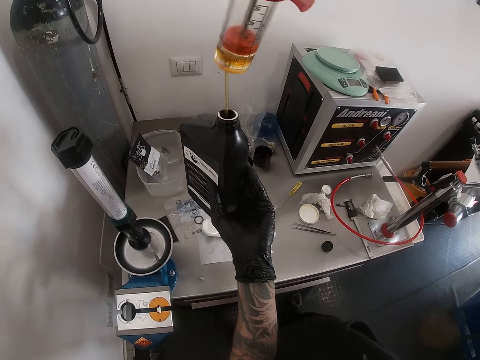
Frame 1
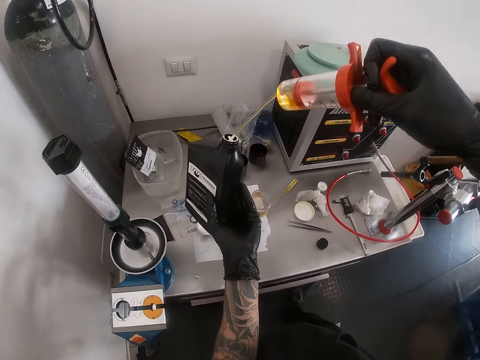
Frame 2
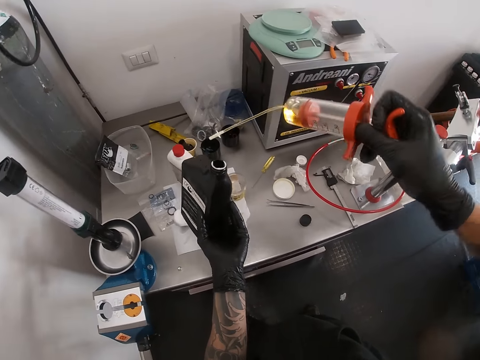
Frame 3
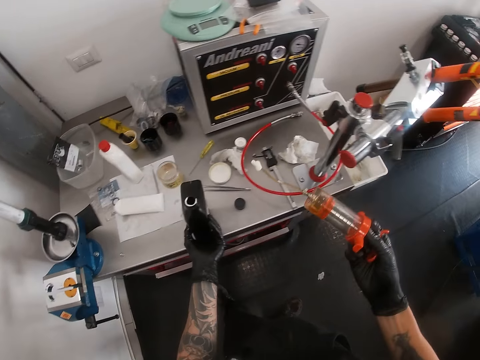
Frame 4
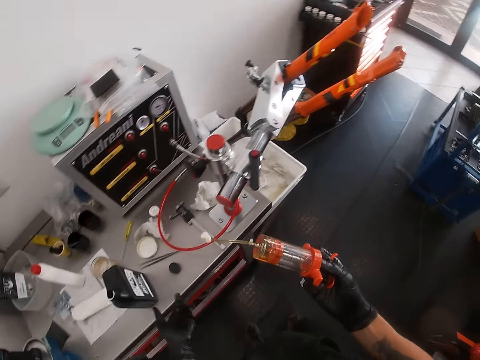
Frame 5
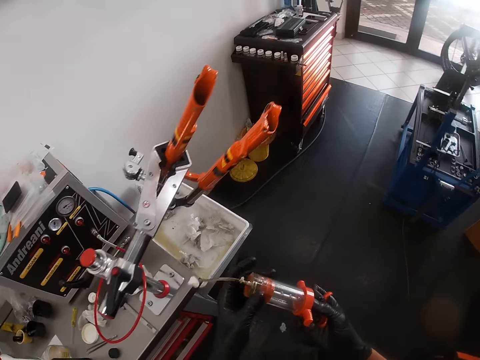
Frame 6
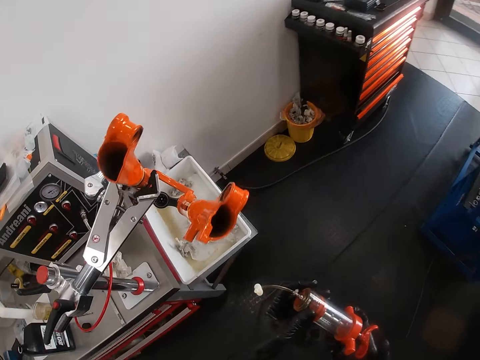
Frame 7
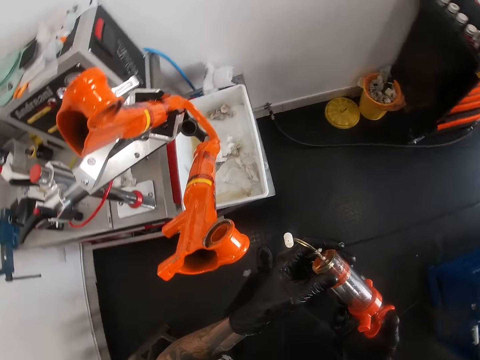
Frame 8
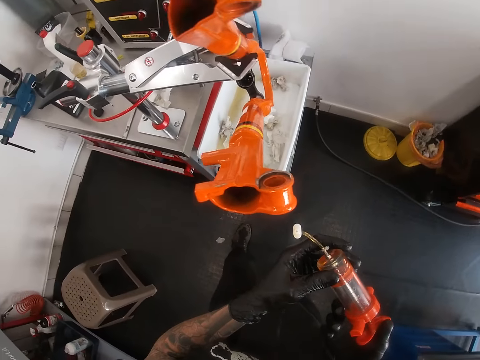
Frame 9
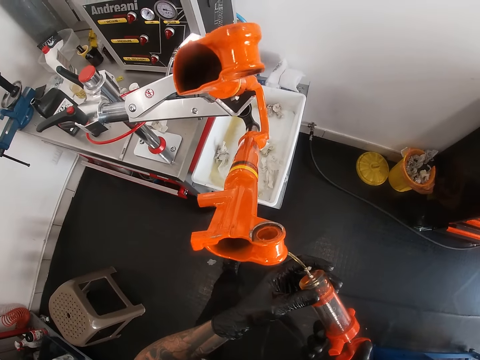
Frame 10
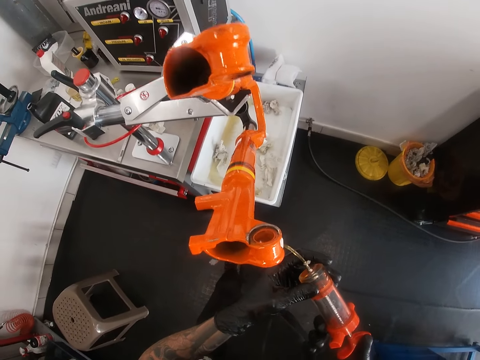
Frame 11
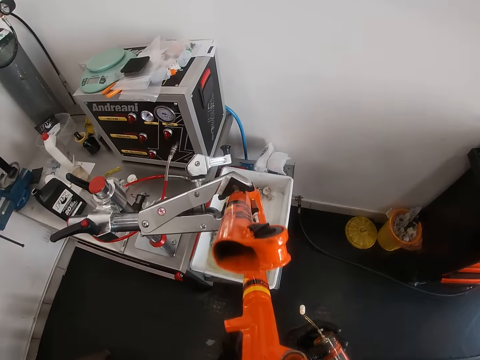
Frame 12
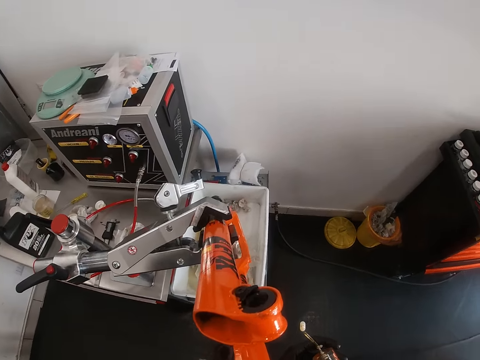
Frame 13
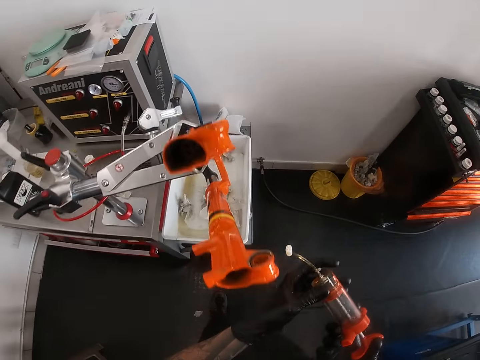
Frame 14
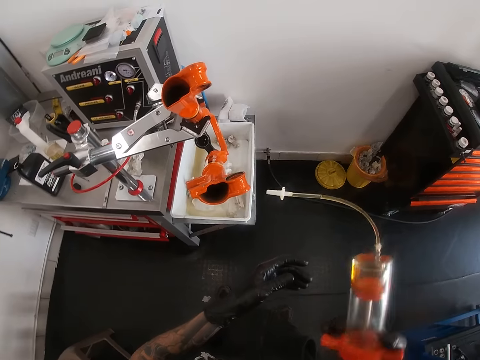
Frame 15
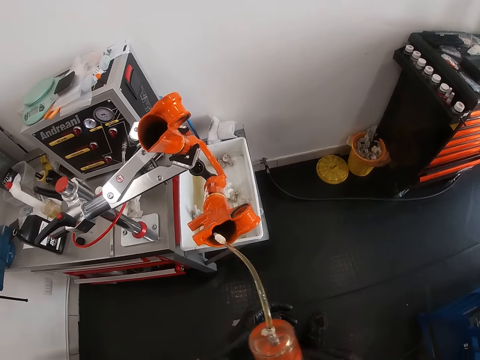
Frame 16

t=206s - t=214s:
The camera wearer drops the bottle of fork fluid on the table with his left hand. He walks around the garage. He stares at the holes of the bicycle part.

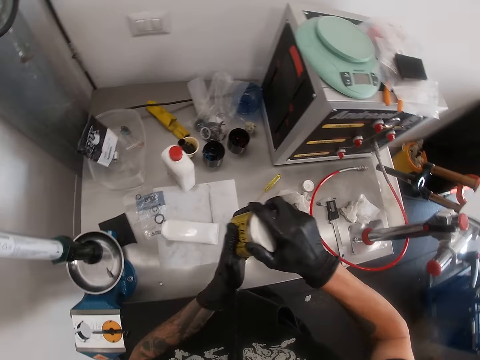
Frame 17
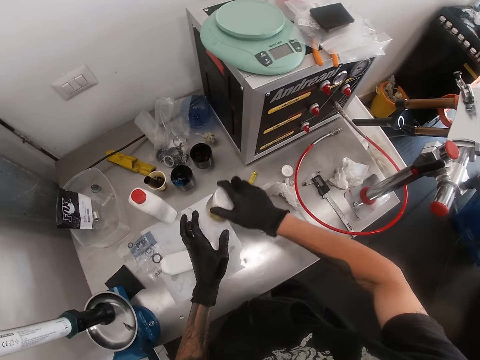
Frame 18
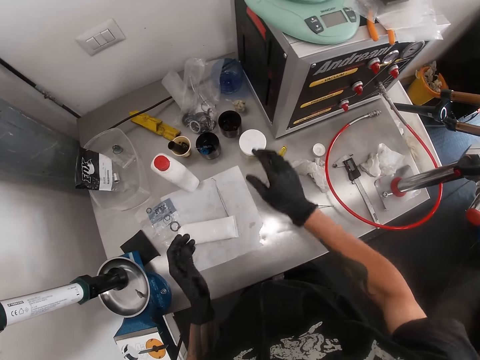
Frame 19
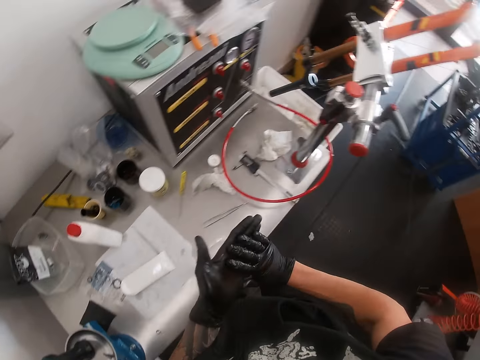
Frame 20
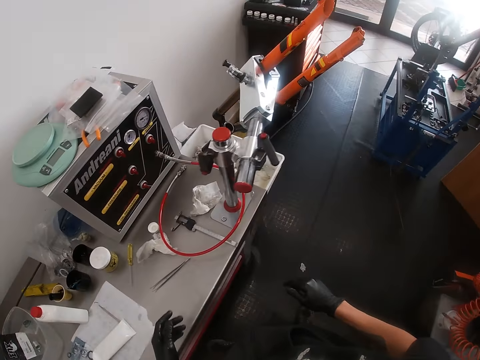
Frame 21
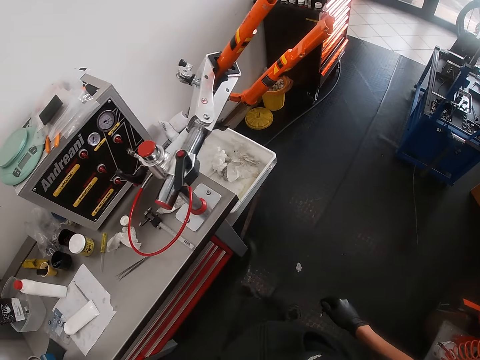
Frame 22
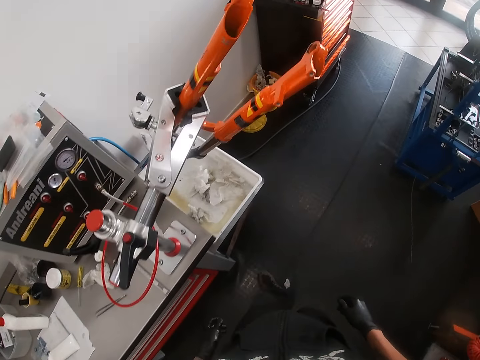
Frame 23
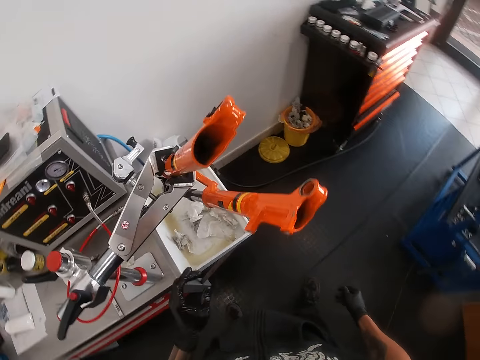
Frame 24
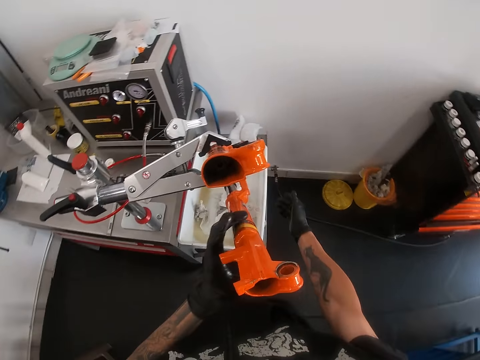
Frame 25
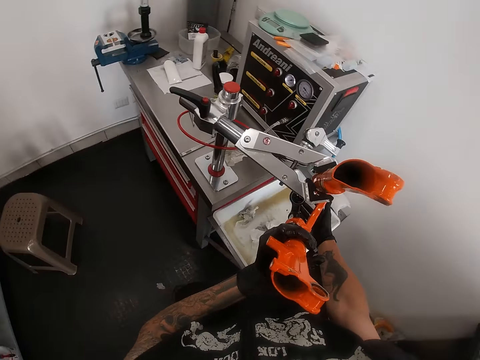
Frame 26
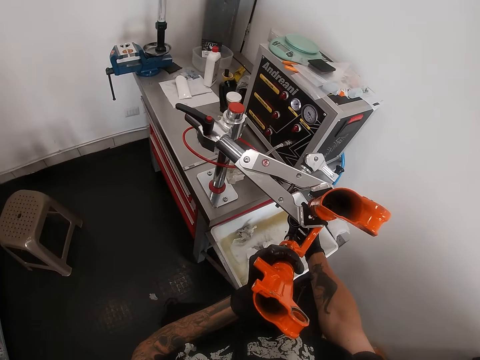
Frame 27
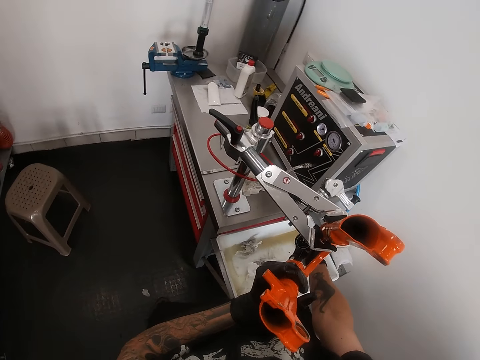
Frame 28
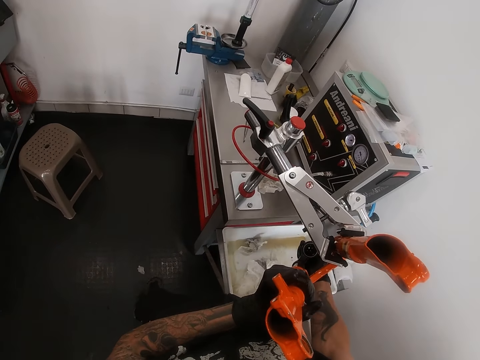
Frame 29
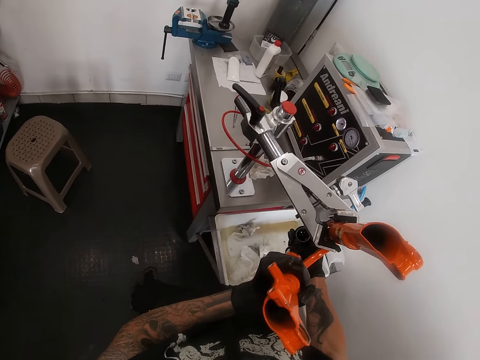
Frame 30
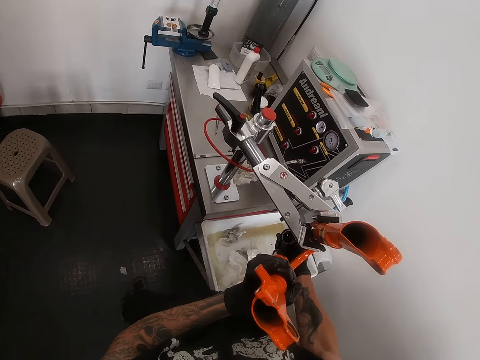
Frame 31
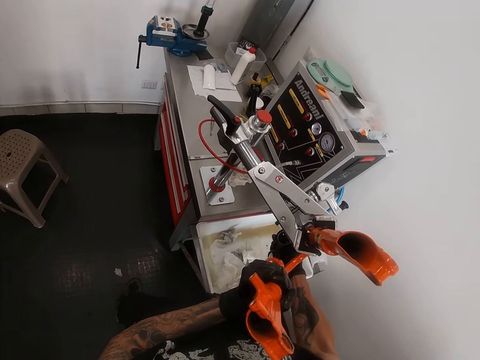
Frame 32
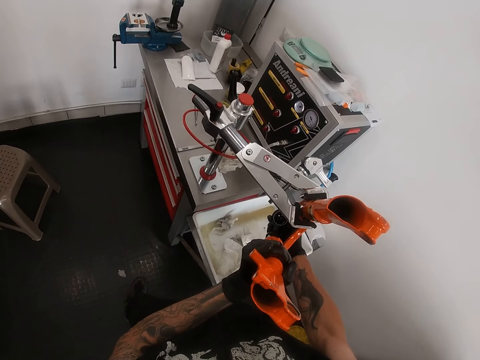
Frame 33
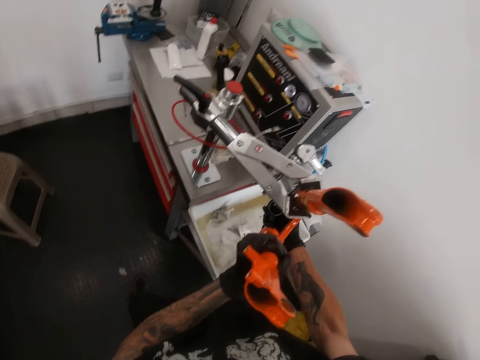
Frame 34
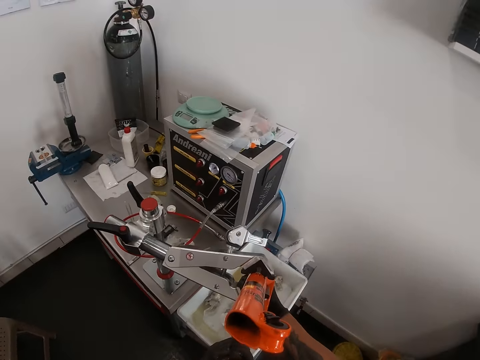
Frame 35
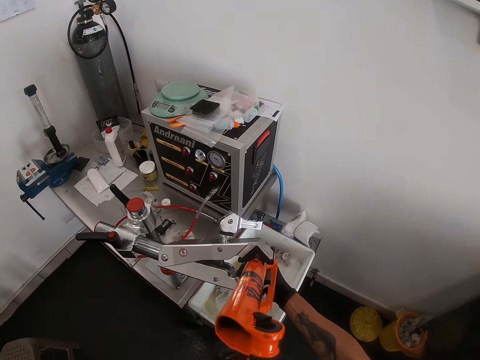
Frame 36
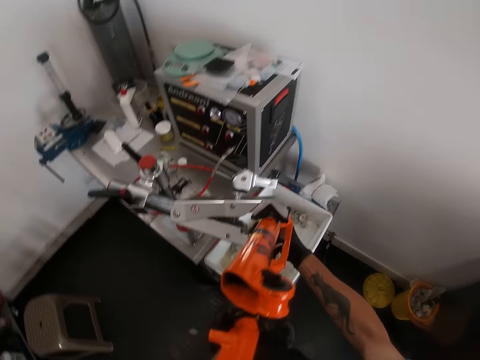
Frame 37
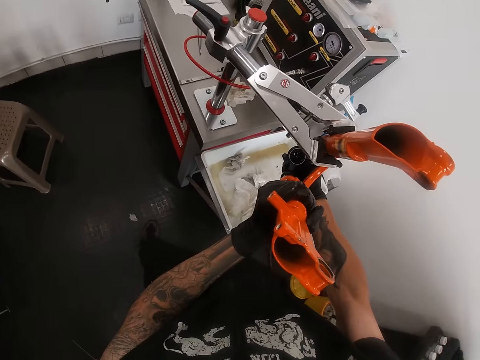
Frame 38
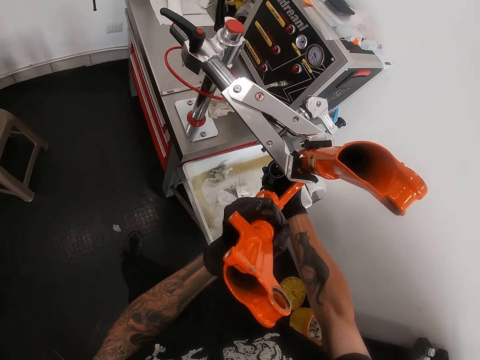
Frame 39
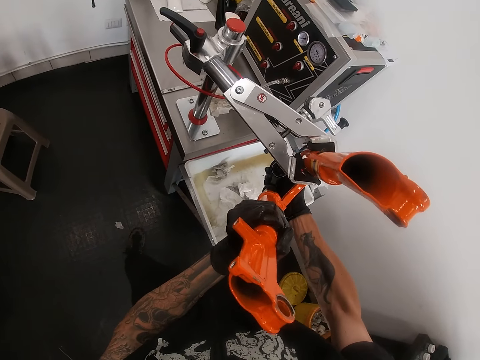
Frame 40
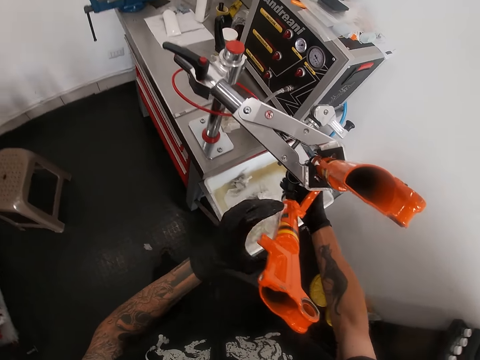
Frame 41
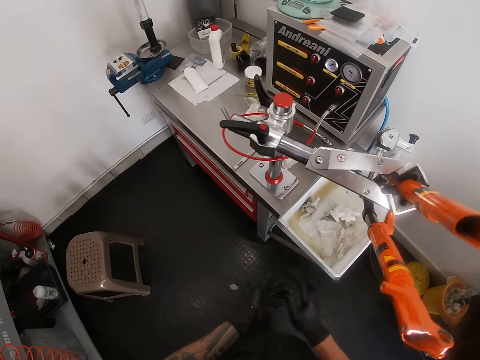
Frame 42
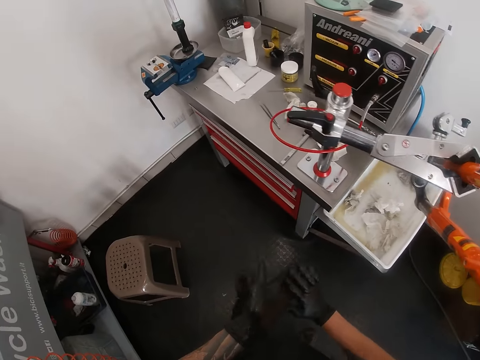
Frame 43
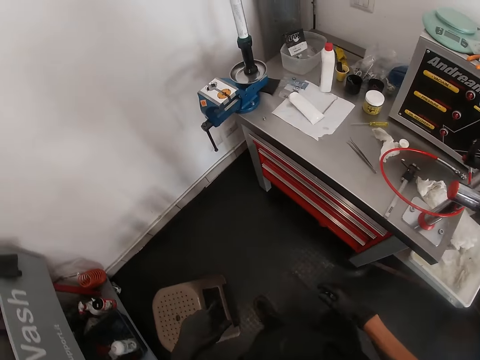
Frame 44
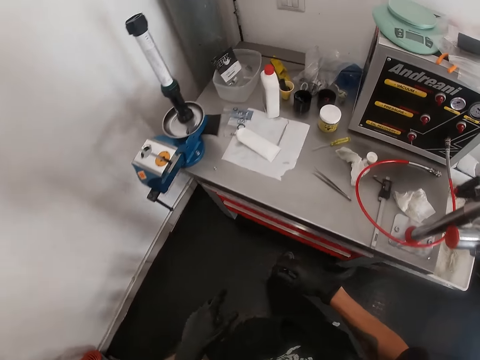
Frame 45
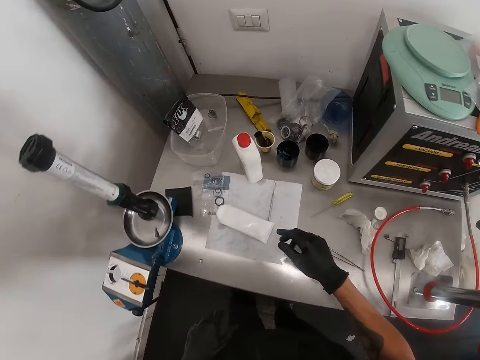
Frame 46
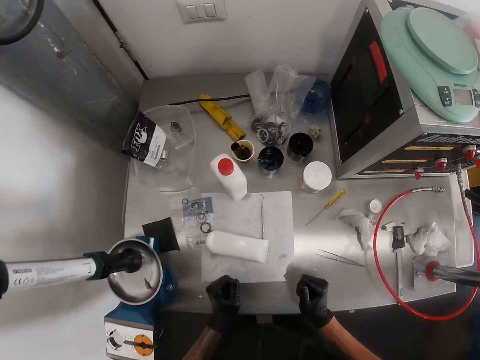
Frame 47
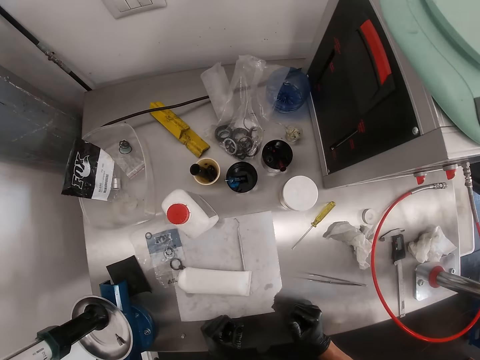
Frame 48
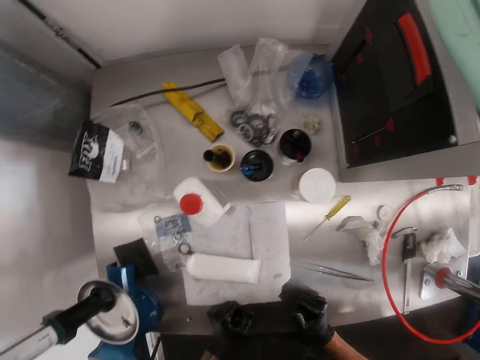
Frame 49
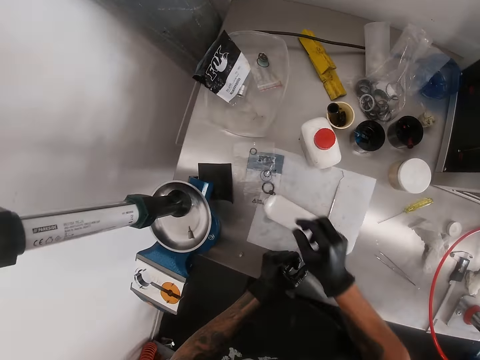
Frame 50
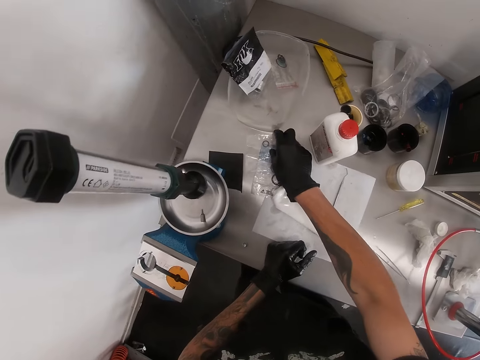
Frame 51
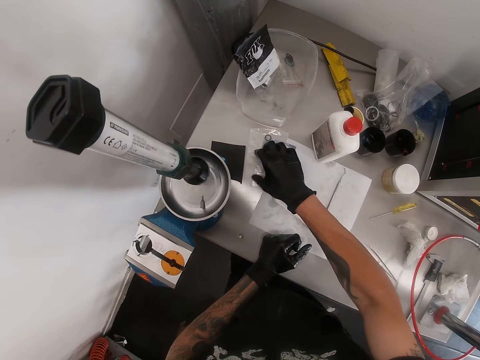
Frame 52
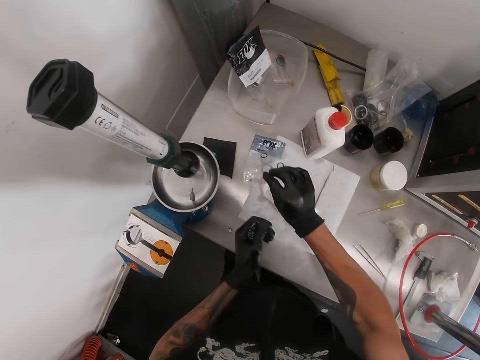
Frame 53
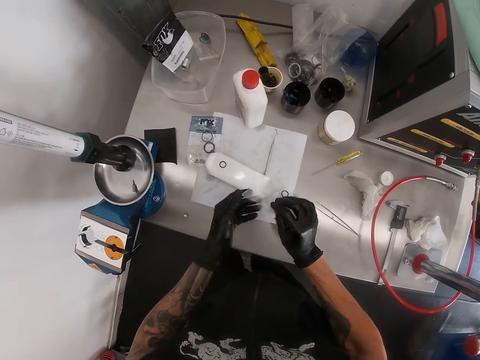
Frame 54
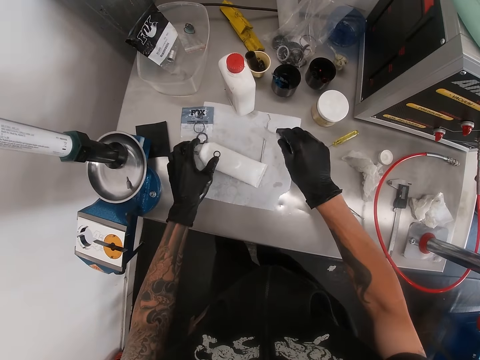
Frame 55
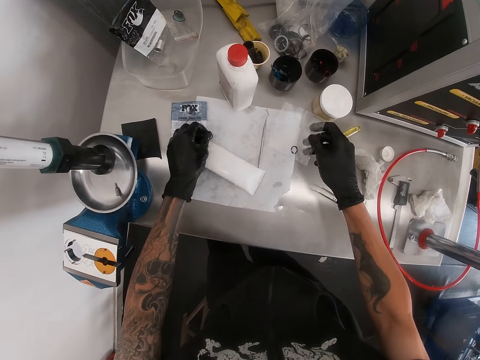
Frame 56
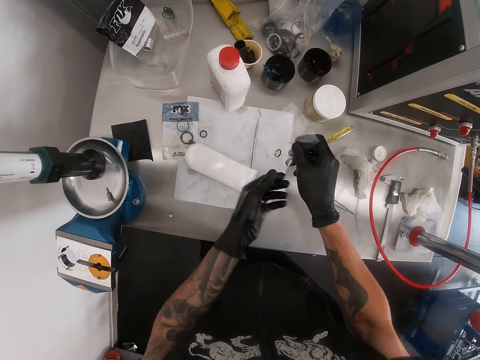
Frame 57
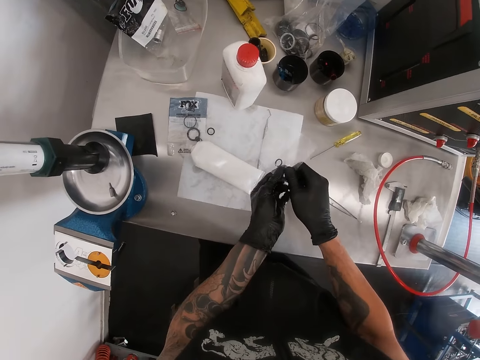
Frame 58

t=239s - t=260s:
The camera wearer picks up the fork fluid container on the table with his right hand. He puts the container on the table. He wipes his hands. He holds the bicycle parts. He stares at the bicycle parts. He adjusts the bicycle fork on the bike stand with his hands. He wipes his hands. He walks around the garage. He stares at the table. He picks up a sachet on the table with his right hand. He drops the bolt on the tube. He moves an O-ring or bolt on the table with his left hand.
